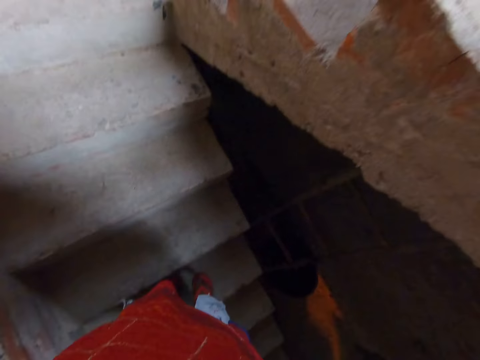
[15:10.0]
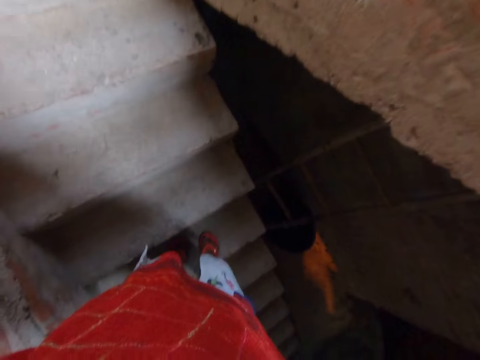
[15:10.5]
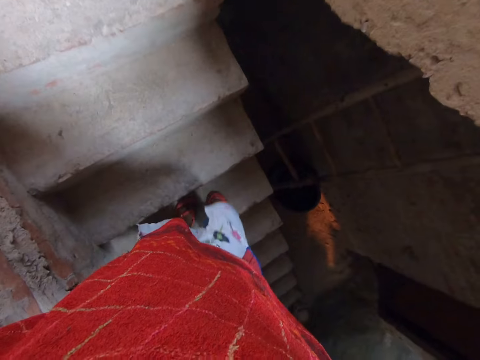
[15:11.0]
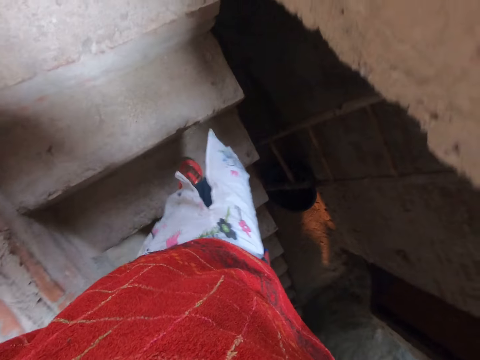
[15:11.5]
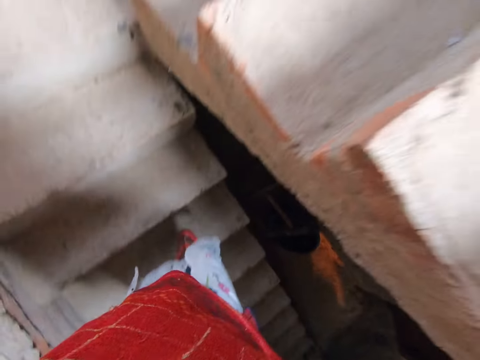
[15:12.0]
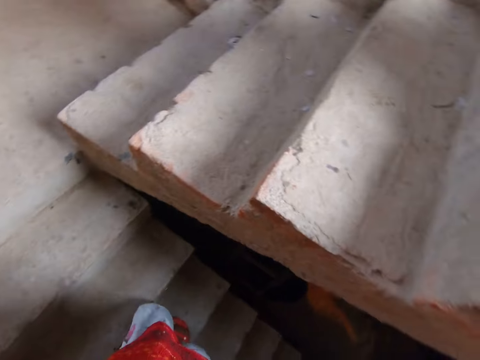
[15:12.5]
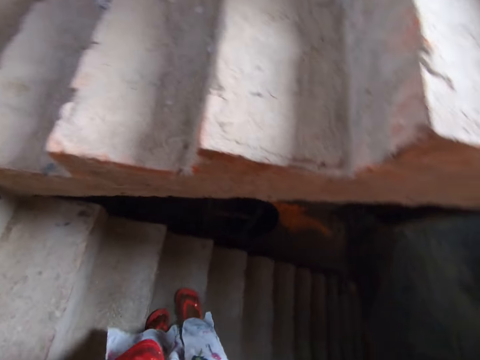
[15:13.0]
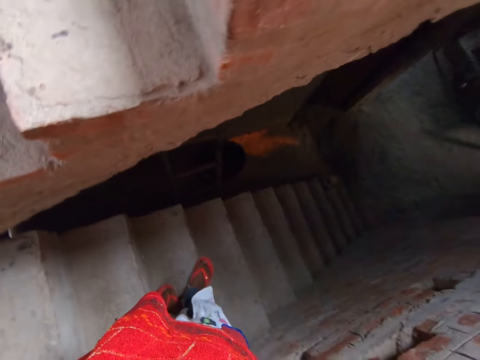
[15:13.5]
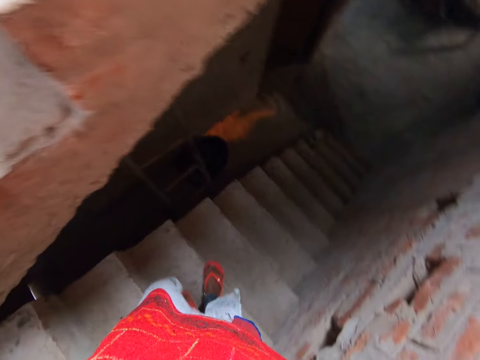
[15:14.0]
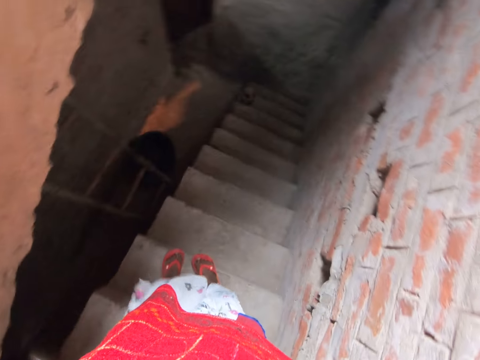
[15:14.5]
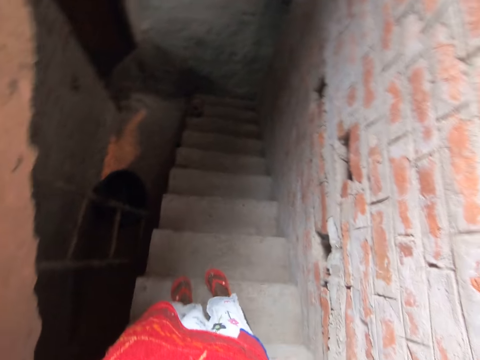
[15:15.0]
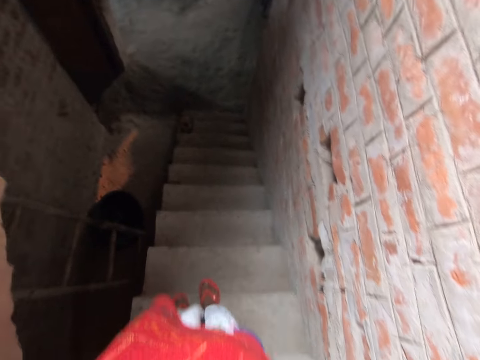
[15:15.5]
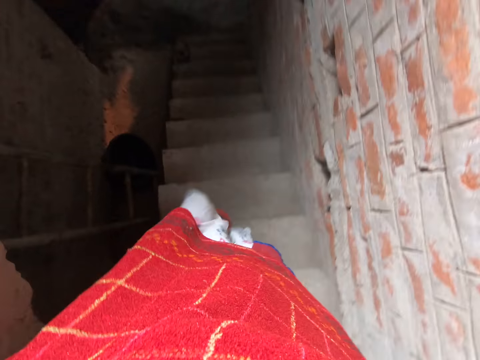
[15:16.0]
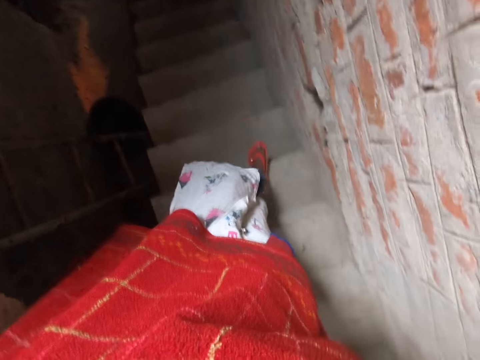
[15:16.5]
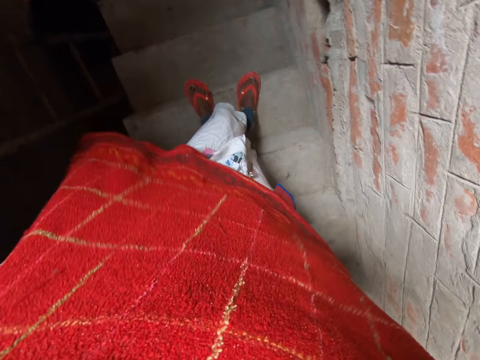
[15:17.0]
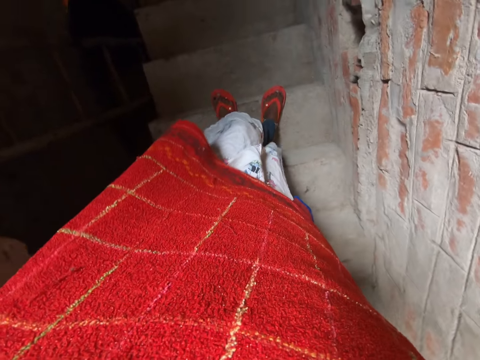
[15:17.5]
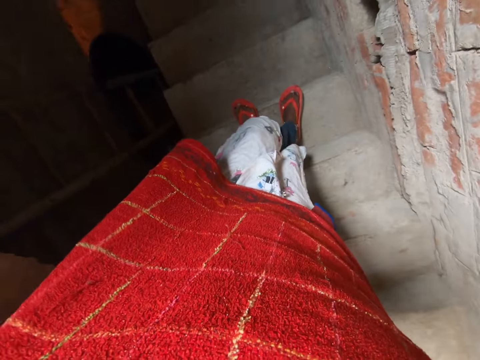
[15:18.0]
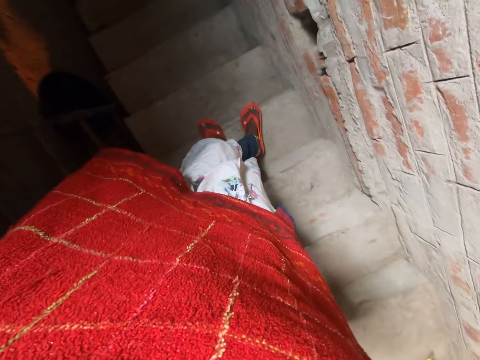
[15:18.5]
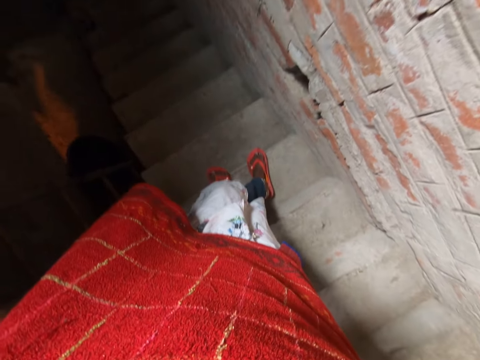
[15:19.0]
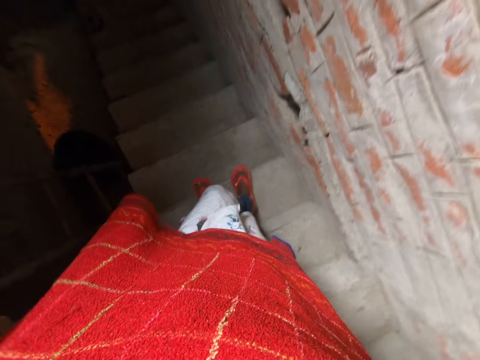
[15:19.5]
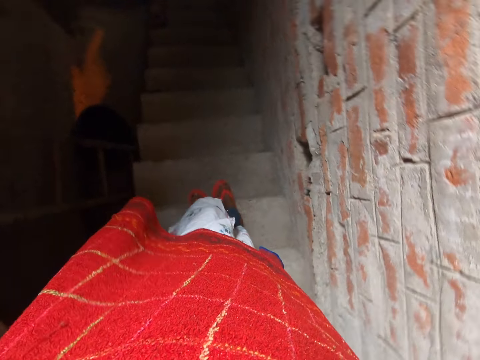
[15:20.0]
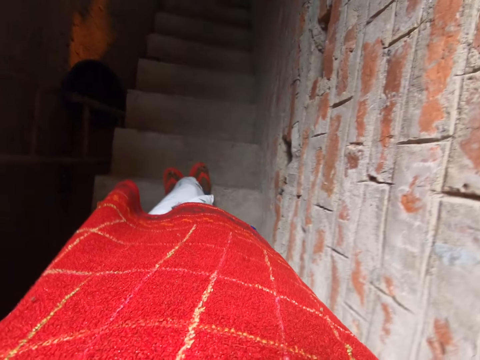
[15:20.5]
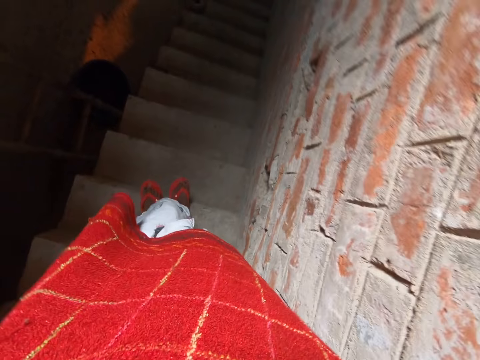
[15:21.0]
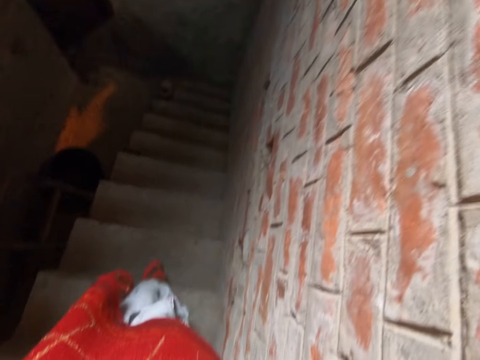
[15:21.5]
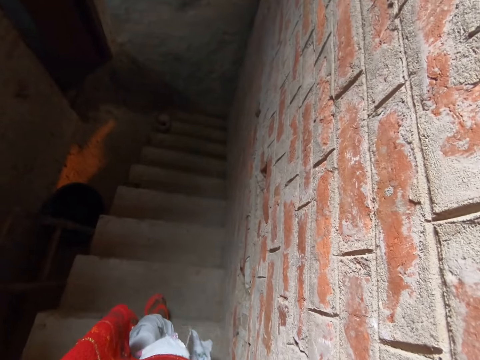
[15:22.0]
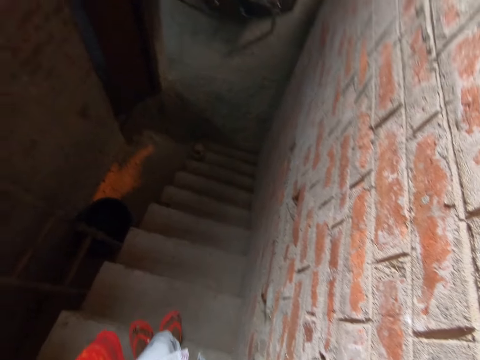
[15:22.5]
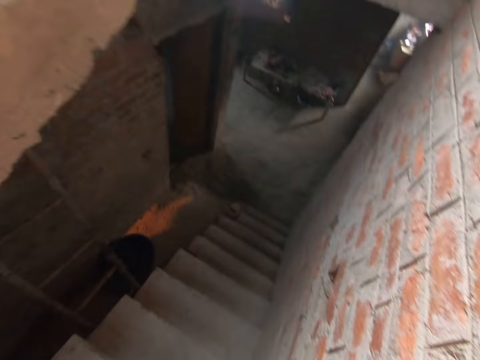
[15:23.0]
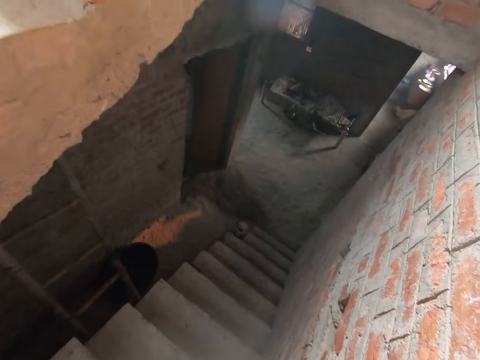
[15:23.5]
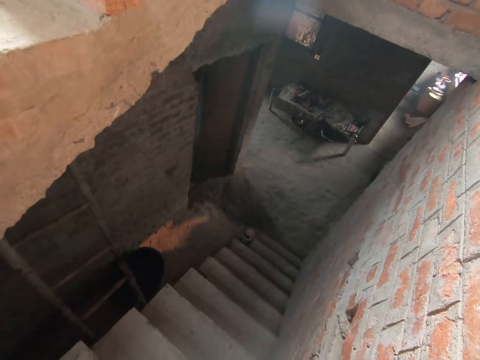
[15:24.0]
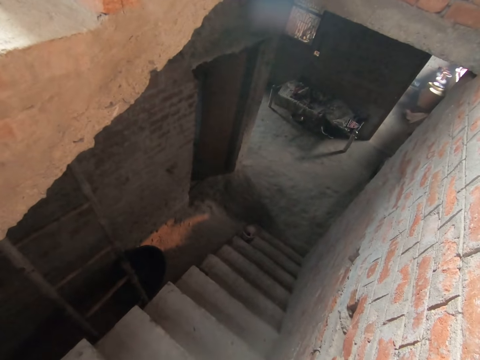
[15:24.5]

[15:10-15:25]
The camera wearer turns around. They cross a leg. They stand on the stairs.

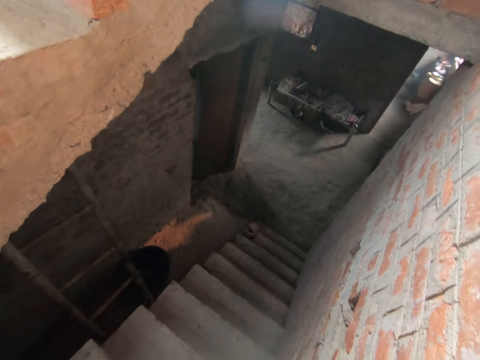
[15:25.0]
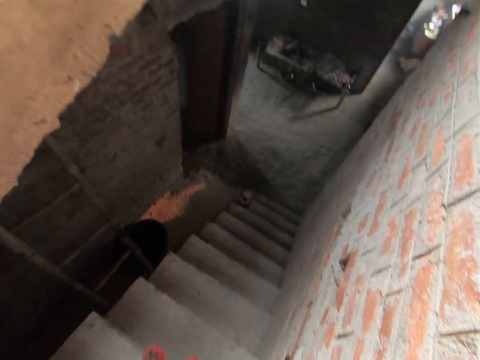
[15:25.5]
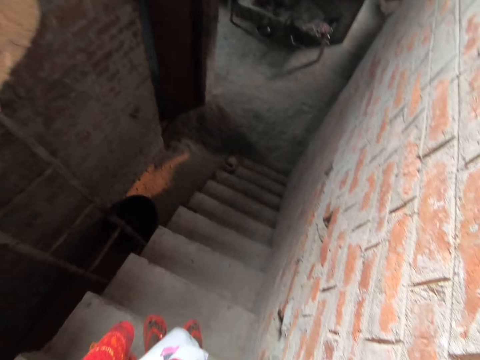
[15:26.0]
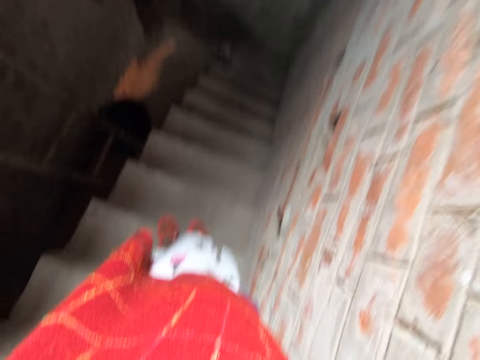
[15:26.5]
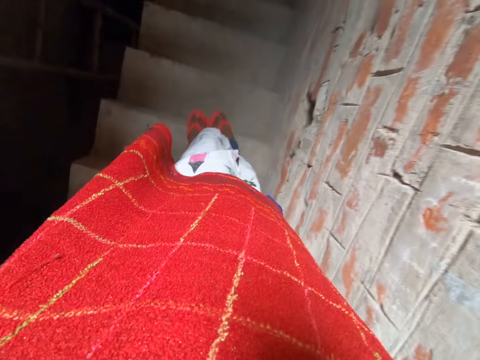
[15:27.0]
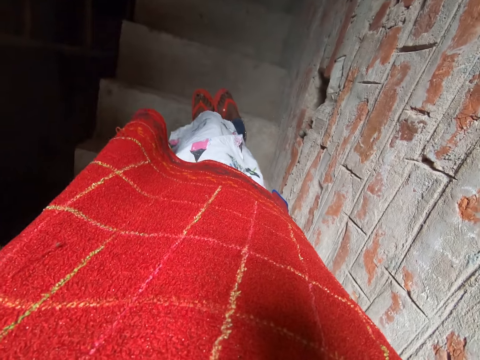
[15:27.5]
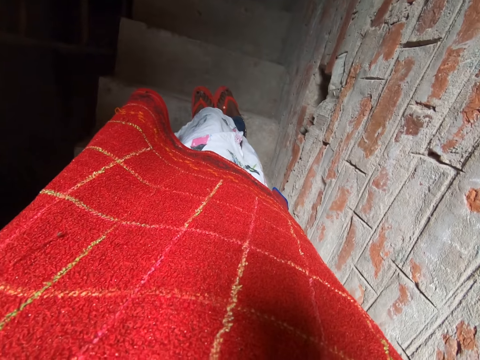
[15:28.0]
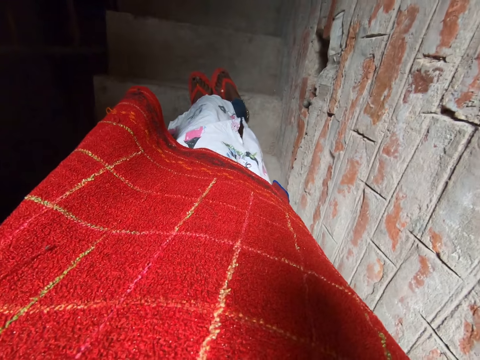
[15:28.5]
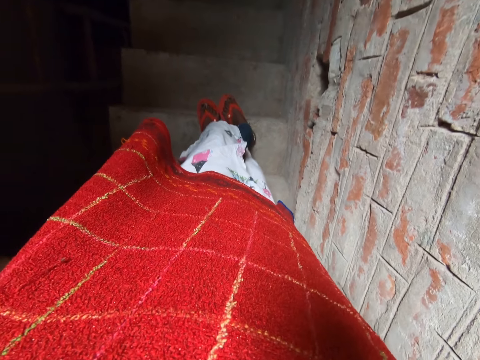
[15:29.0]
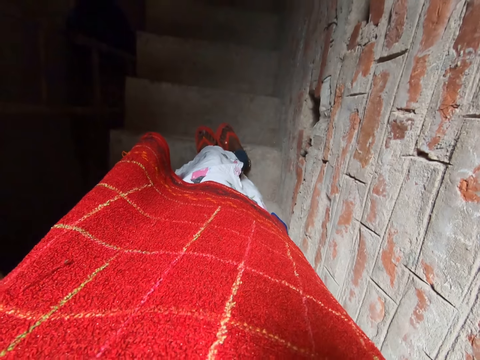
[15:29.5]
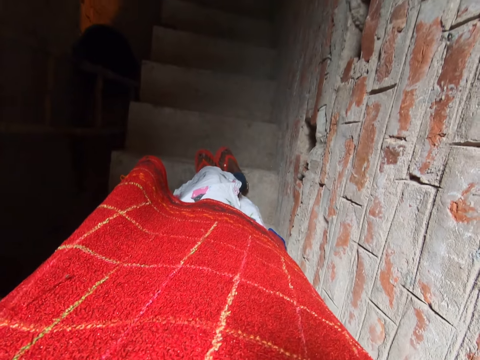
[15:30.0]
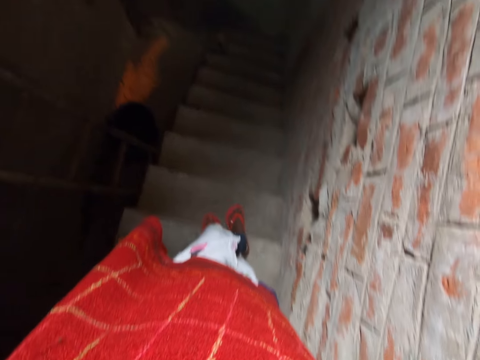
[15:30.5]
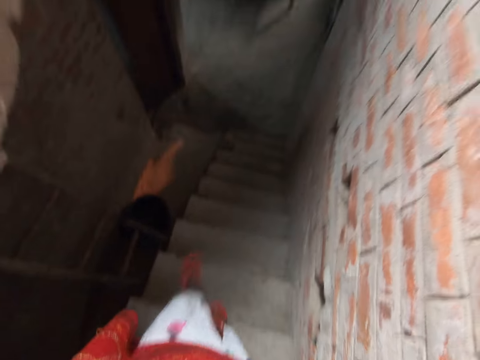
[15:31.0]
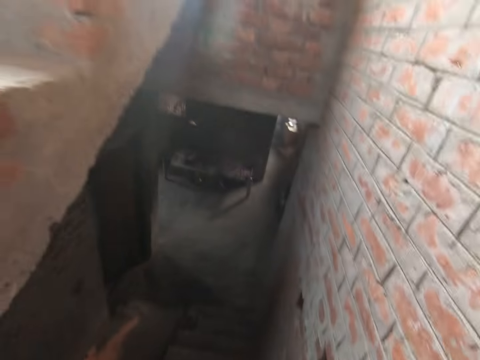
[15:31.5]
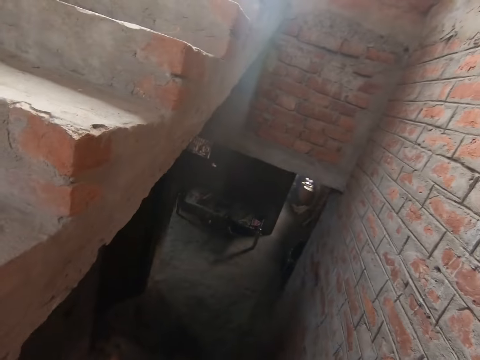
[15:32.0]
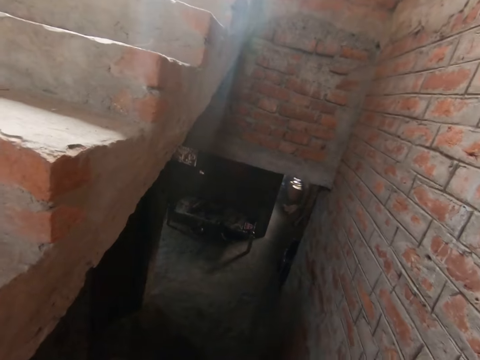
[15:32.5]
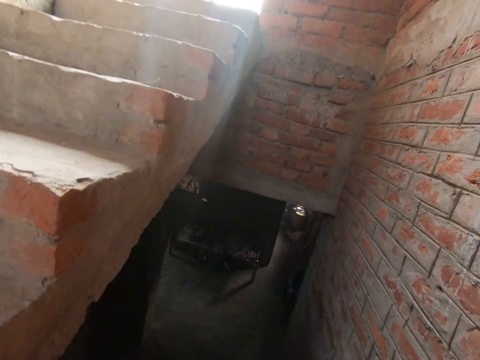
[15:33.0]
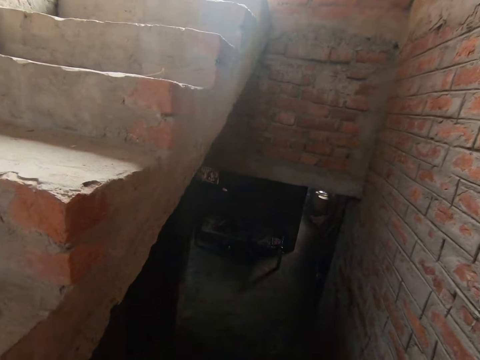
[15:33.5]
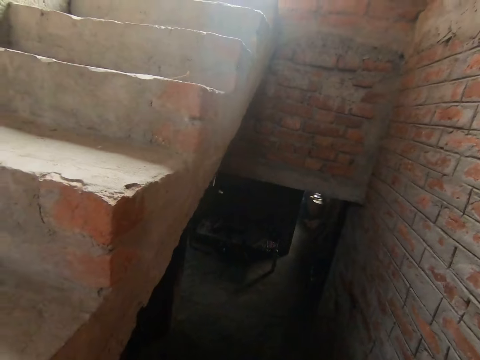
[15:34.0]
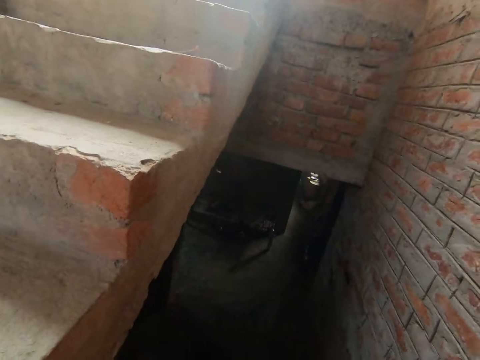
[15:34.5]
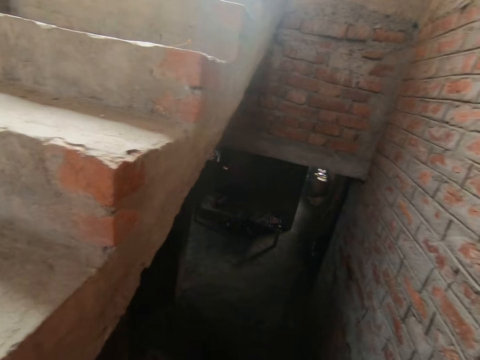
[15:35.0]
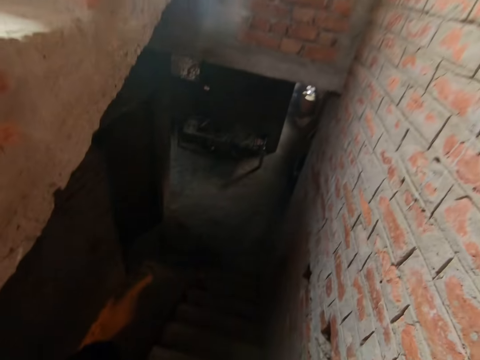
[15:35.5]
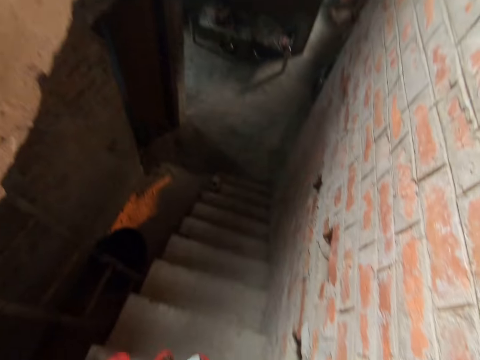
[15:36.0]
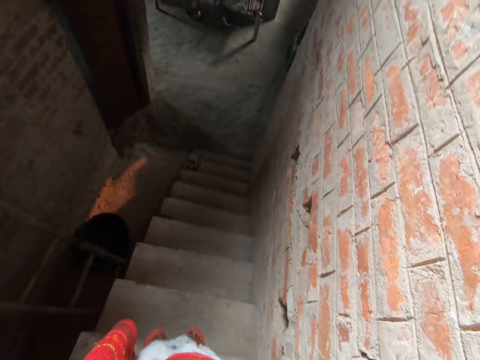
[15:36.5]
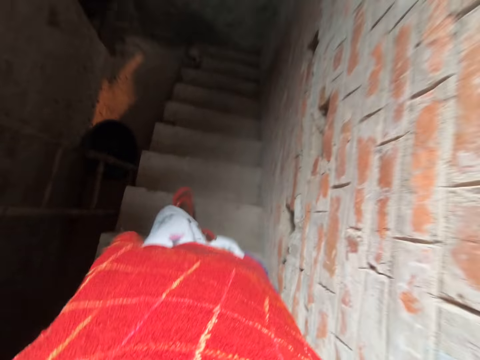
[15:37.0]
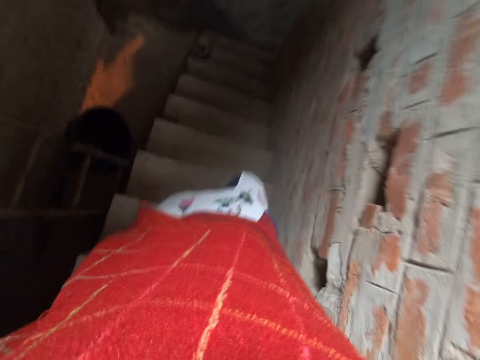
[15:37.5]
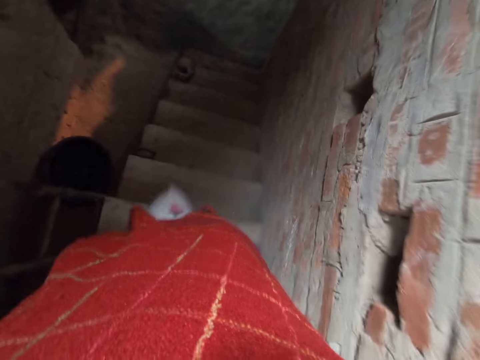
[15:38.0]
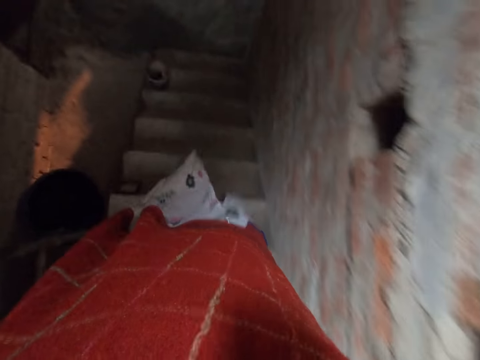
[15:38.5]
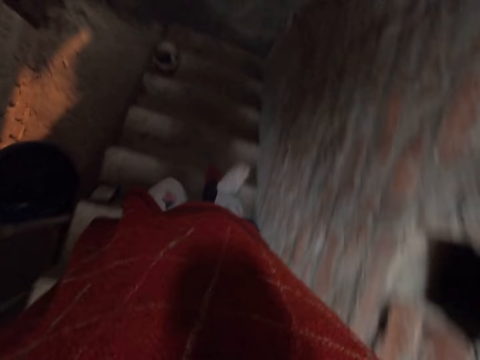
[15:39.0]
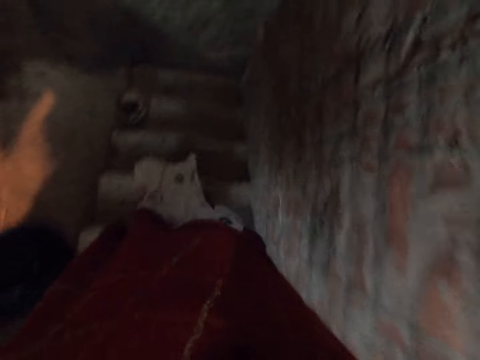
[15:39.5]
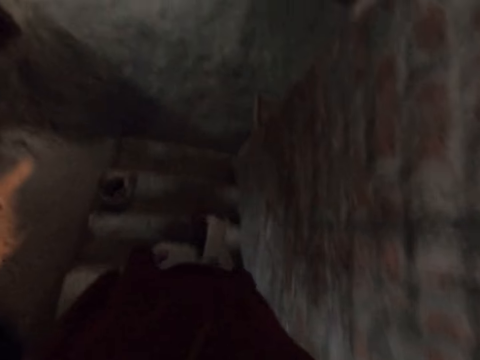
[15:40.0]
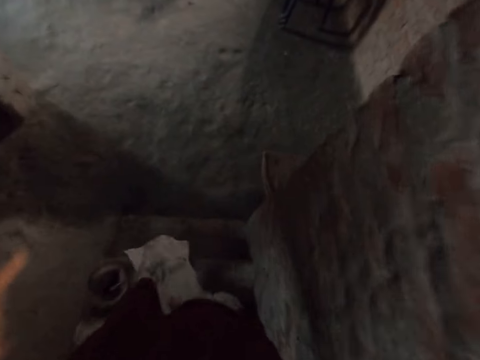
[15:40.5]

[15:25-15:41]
The camera wearer uncrosses a leg. They go down the stairs.
